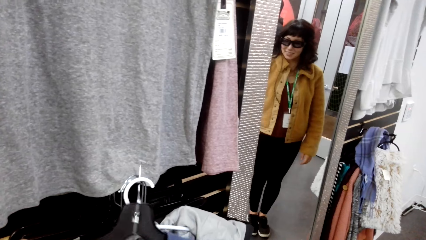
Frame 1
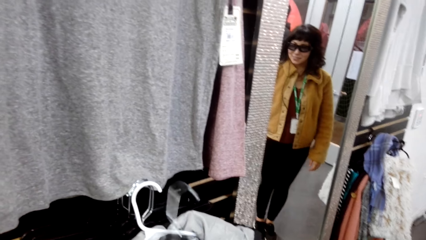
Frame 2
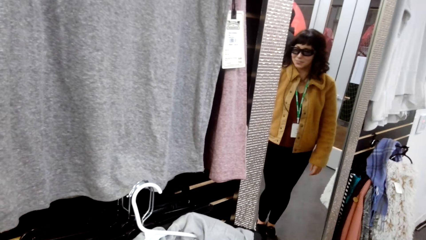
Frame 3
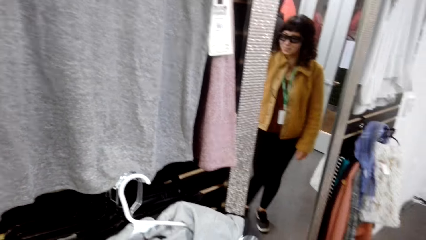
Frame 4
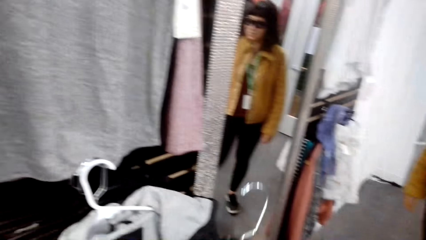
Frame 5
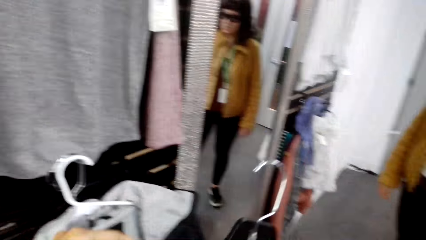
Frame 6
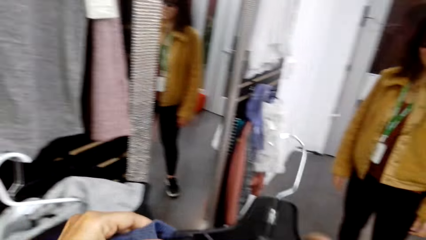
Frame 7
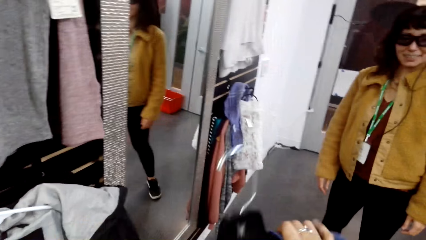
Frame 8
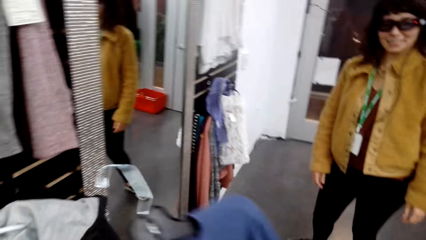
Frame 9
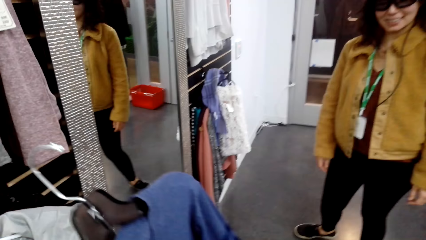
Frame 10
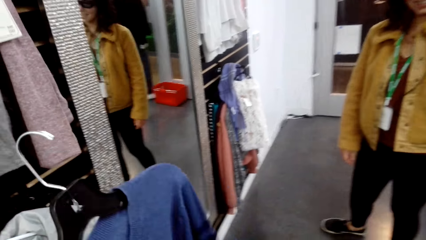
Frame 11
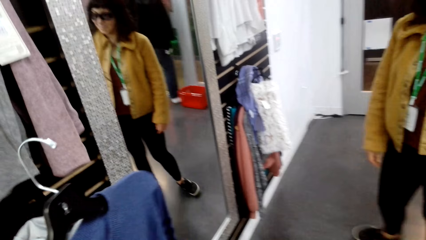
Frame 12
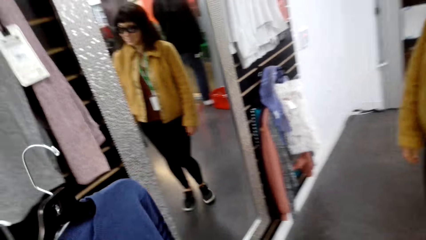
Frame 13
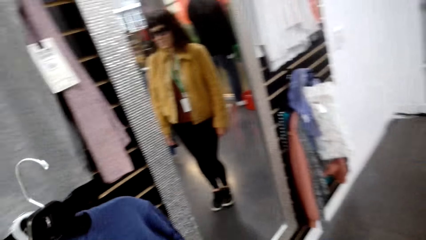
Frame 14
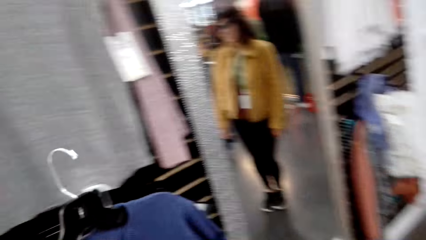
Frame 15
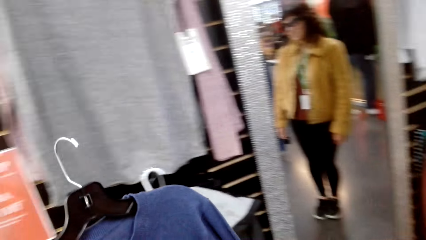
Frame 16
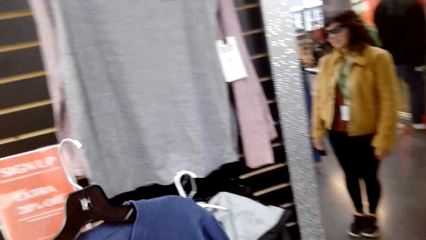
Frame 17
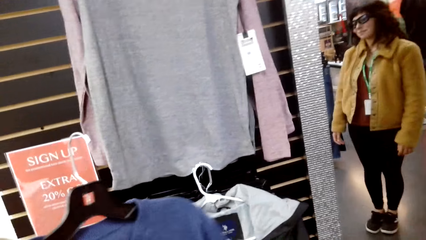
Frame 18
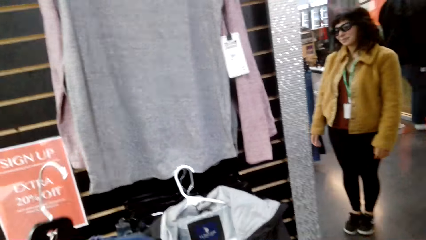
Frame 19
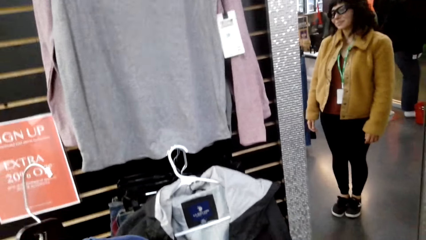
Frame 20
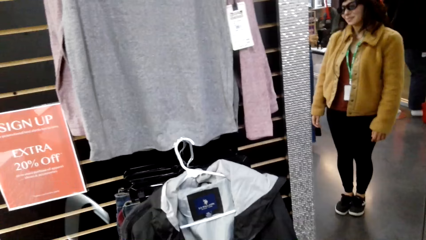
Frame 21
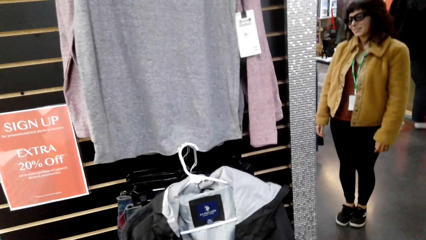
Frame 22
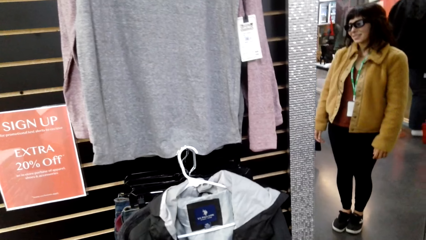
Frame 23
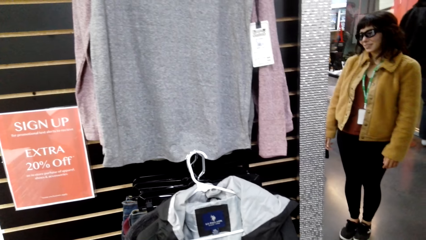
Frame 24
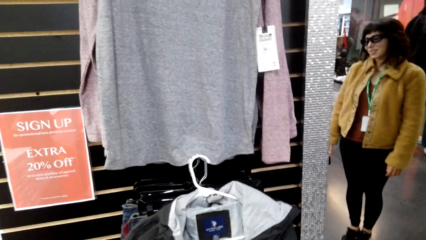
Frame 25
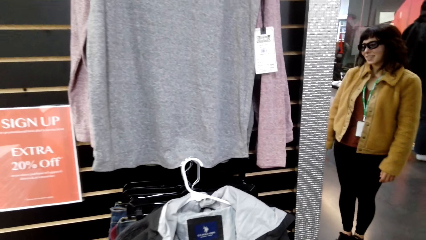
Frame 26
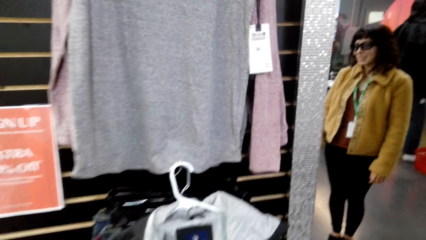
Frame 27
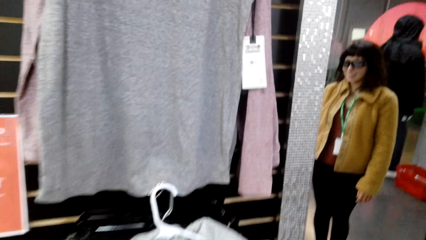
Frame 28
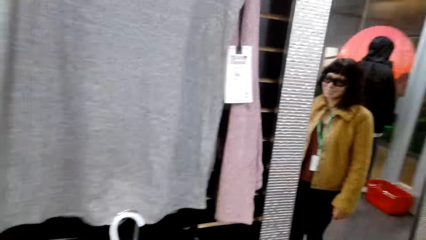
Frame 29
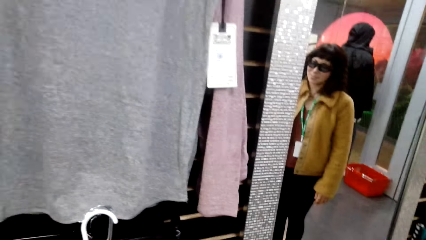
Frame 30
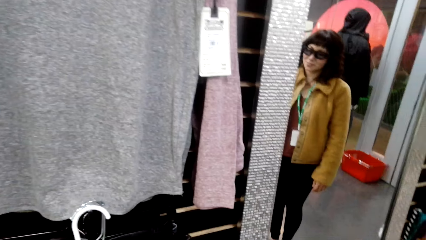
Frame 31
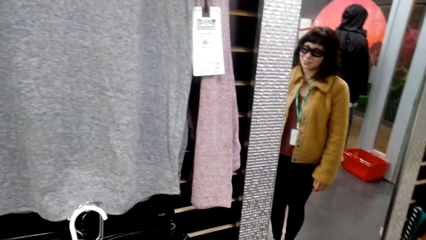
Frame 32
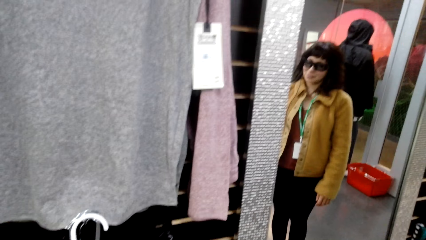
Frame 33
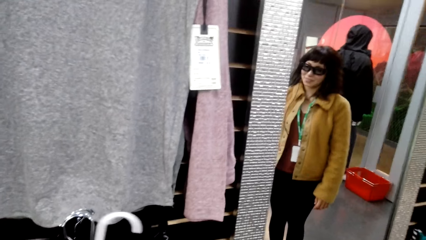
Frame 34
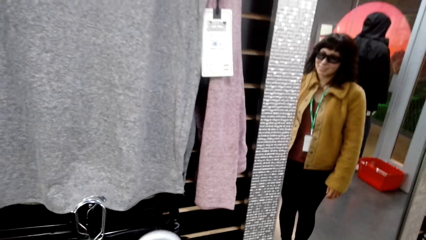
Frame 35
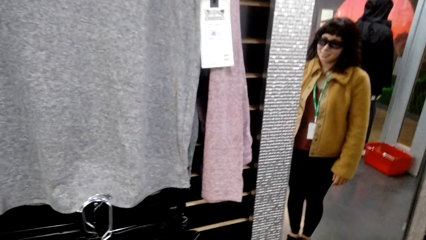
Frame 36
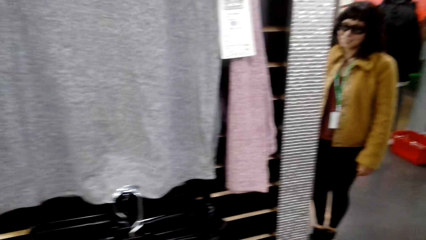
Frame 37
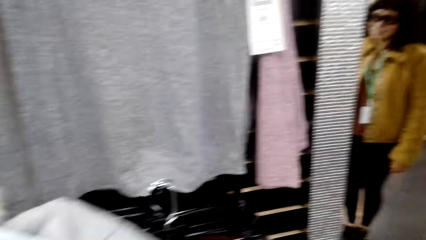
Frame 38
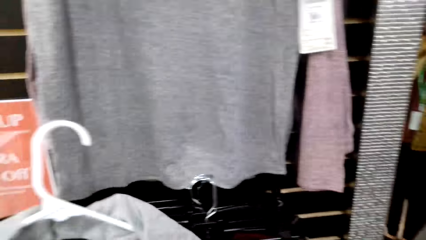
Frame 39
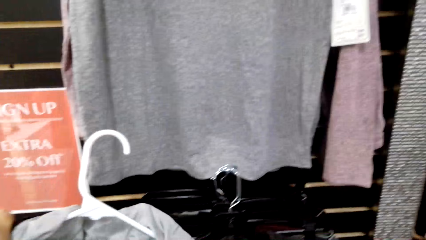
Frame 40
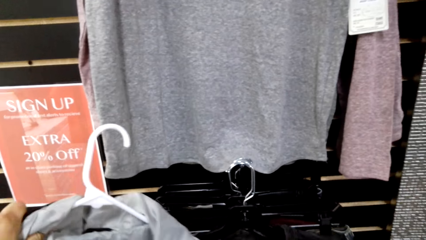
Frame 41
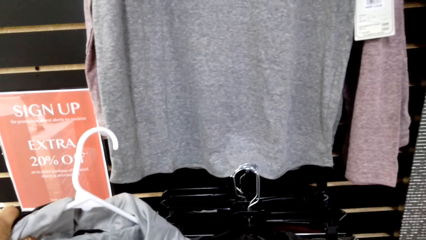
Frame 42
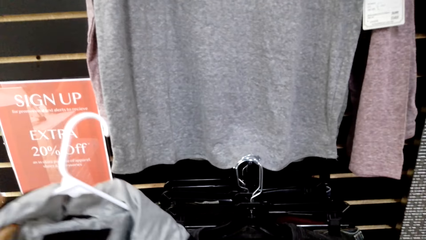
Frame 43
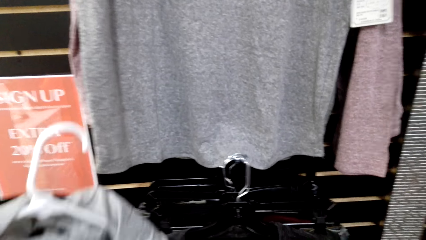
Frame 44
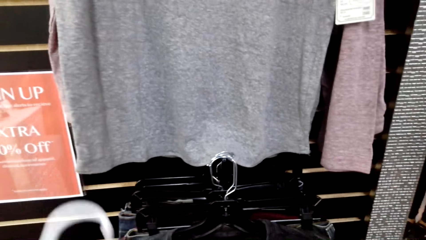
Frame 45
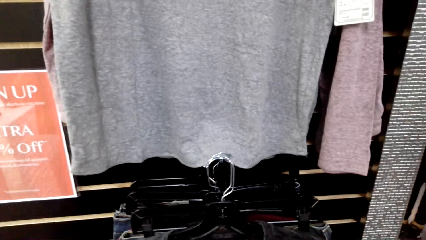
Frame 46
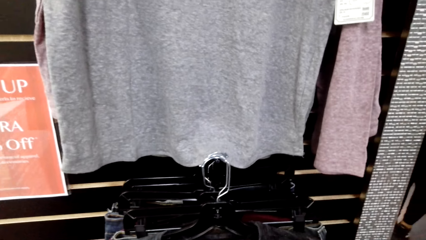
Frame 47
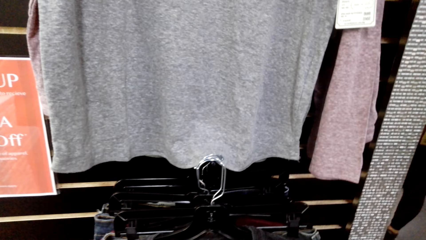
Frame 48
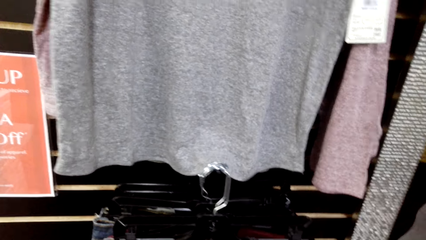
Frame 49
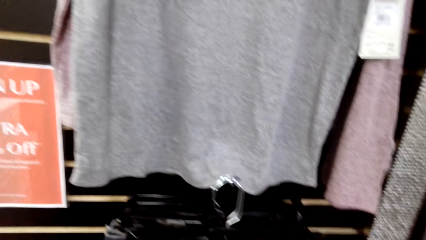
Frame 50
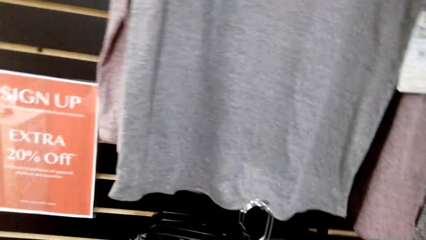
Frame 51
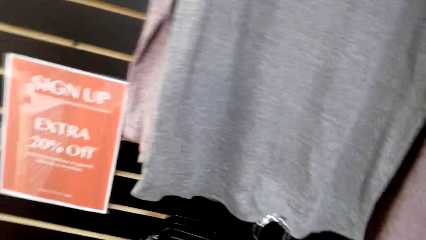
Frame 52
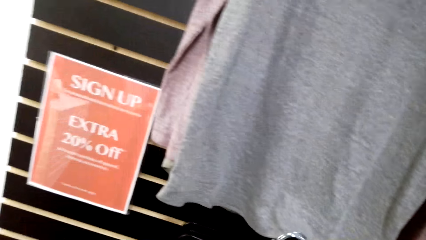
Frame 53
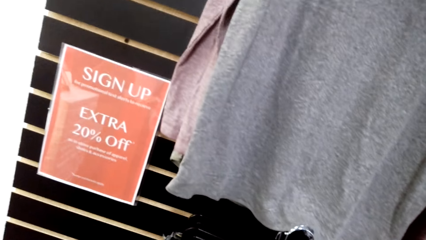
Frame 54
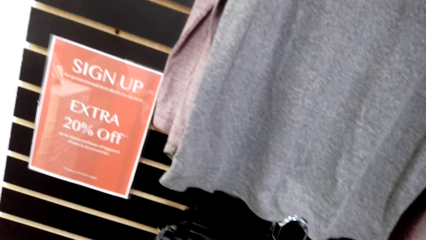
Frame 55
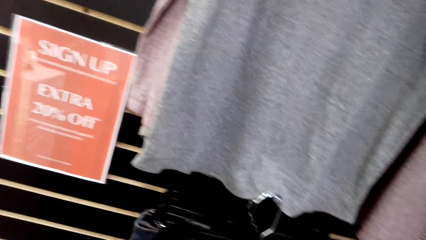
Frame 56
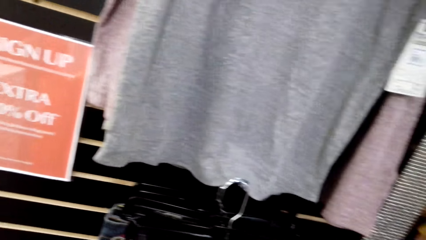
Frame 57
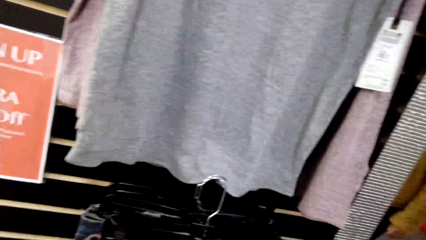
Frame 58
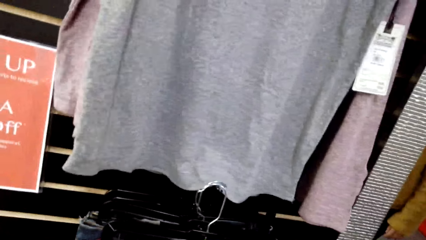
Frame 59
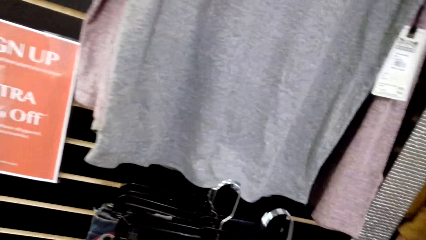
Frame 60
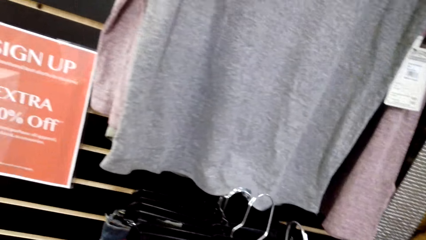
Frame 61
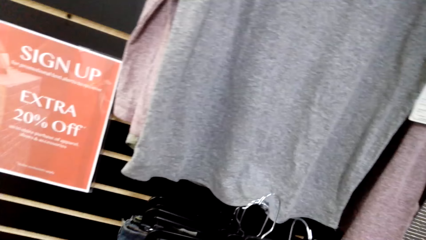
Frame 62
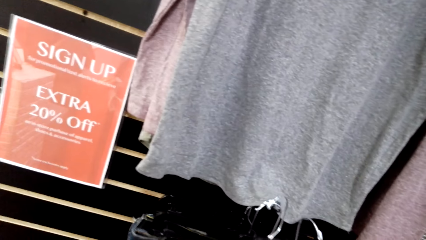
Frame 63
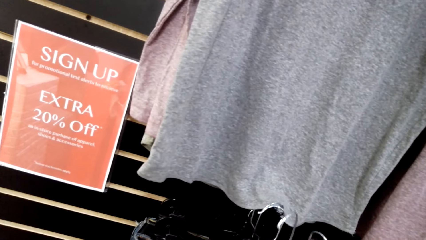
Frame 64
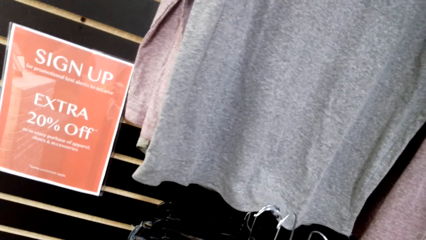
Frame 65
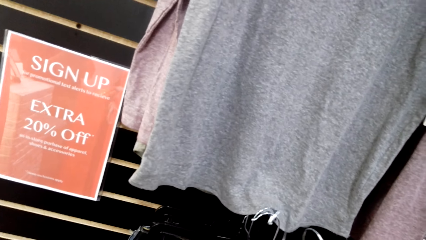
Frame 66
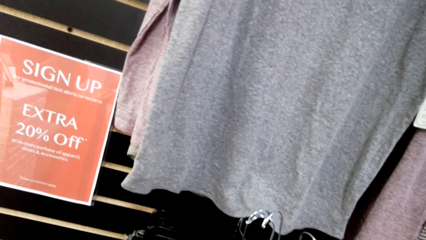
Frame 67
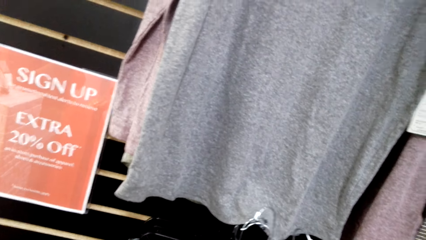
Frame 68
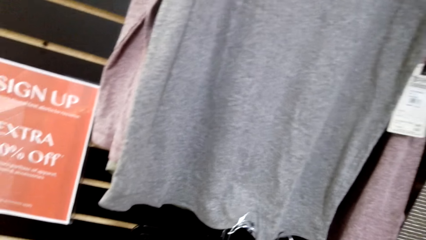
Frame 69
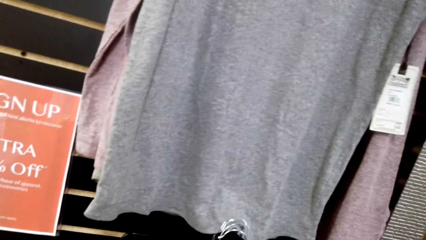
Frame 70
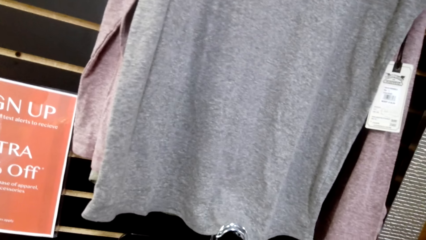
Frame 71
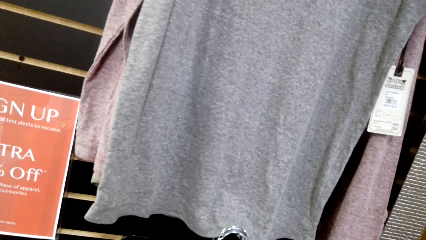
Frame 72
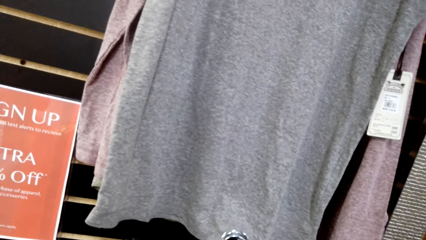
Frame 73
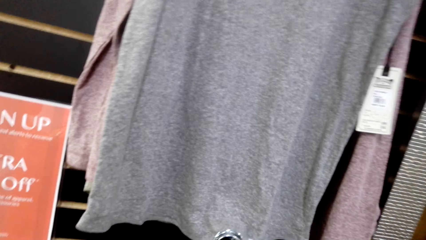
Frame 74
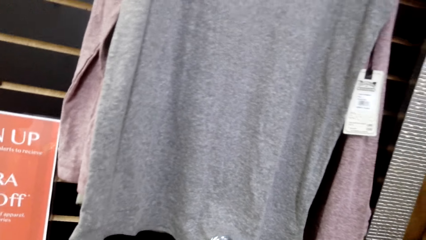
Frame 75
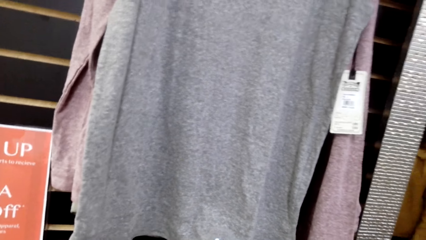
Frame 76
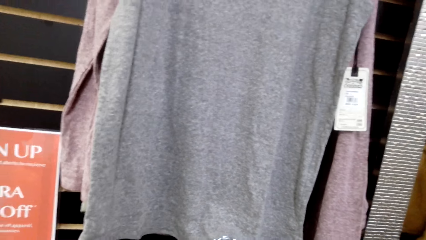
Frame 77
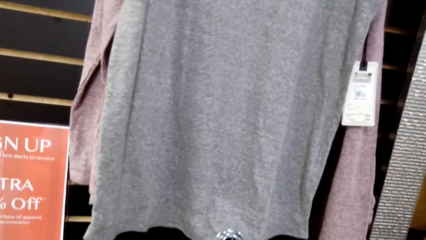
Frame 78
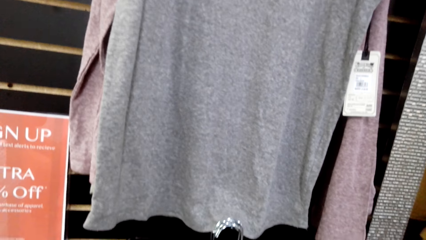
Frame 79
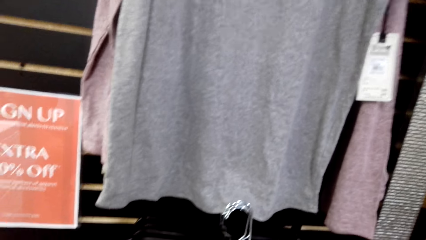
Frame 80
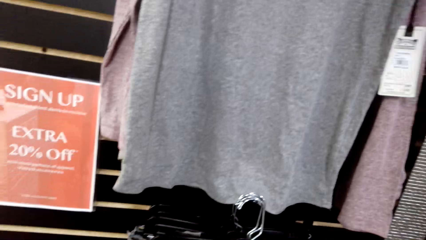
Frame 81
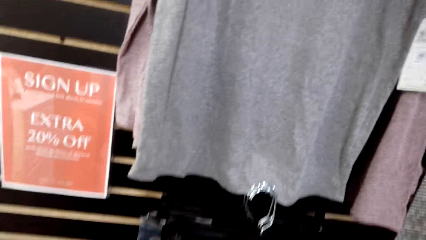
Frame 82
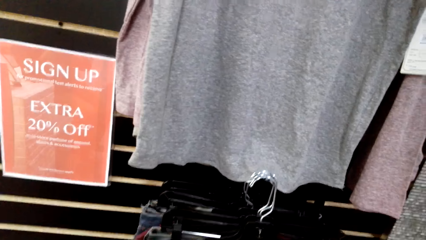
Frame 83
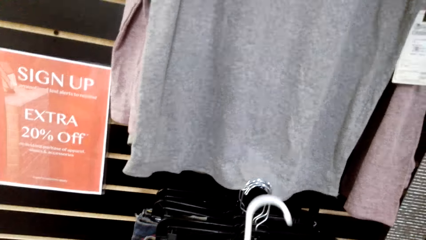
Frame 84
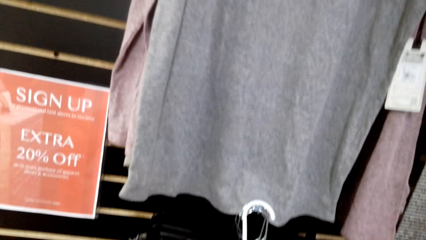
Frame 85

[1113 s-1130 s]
The camera wearer checks out the T-shirt. They return a cloth. They hold the cloth.
